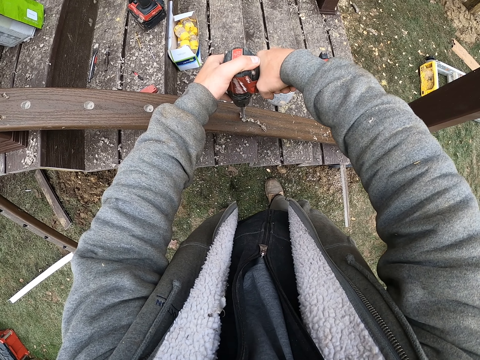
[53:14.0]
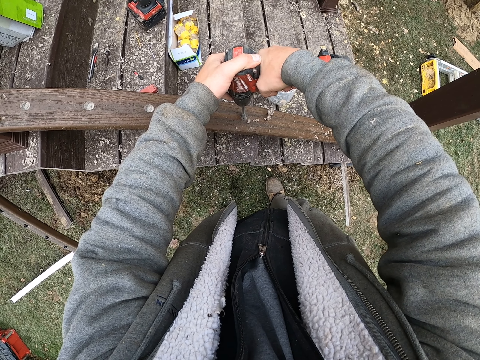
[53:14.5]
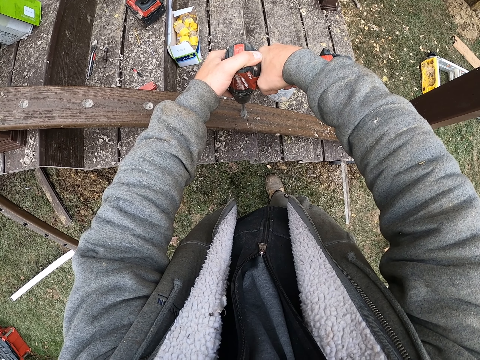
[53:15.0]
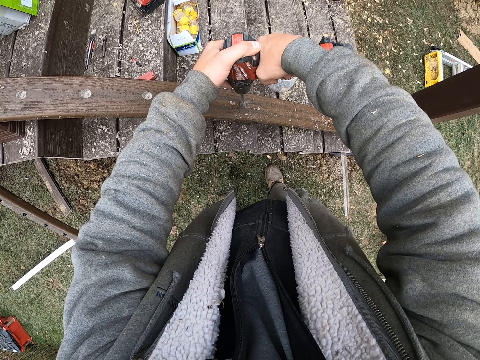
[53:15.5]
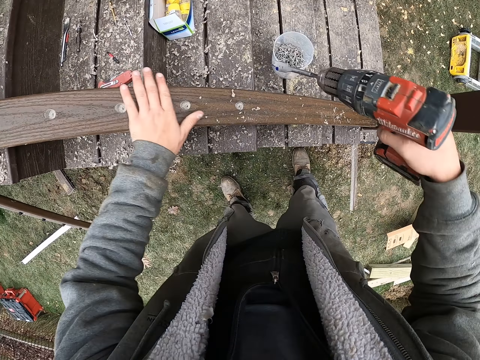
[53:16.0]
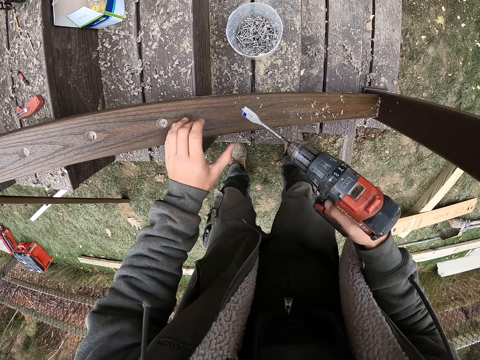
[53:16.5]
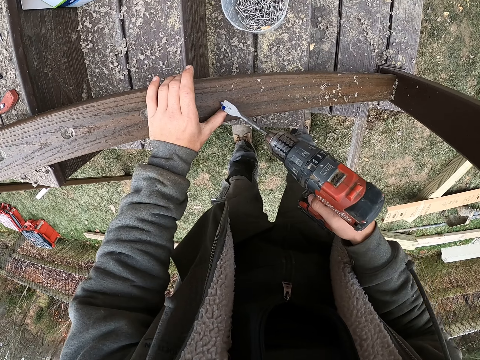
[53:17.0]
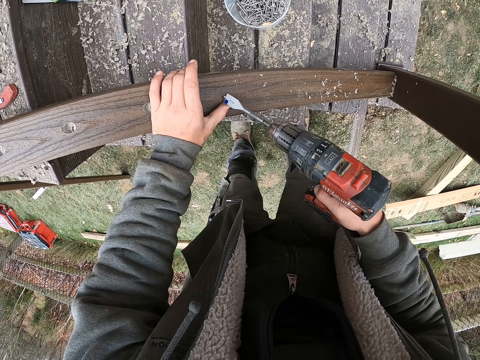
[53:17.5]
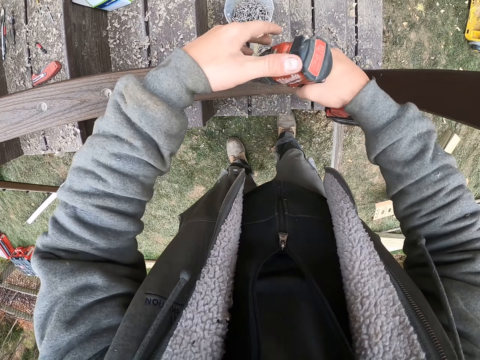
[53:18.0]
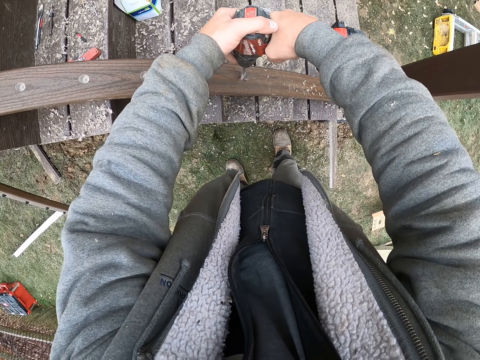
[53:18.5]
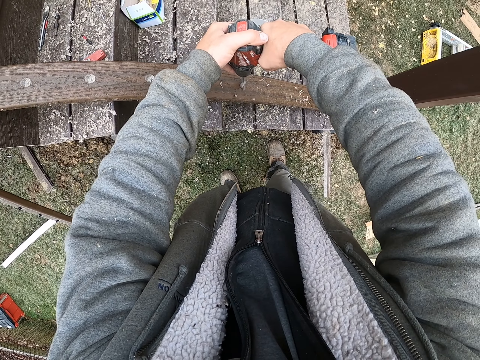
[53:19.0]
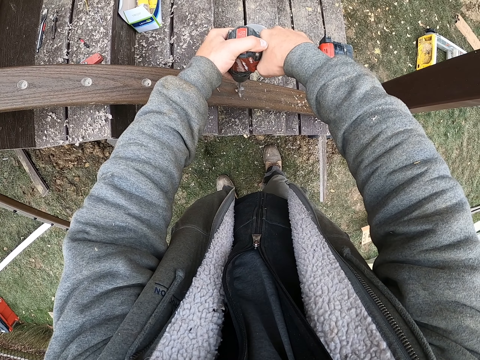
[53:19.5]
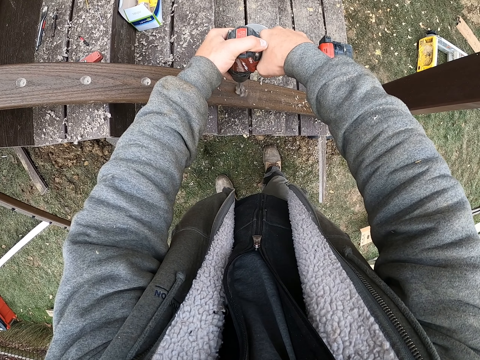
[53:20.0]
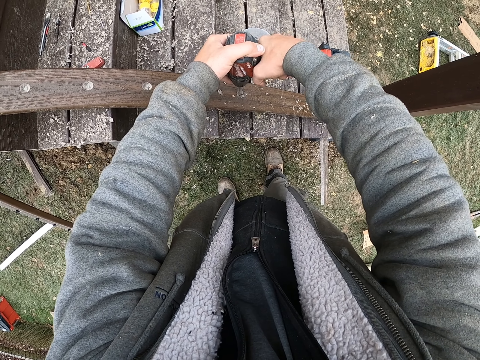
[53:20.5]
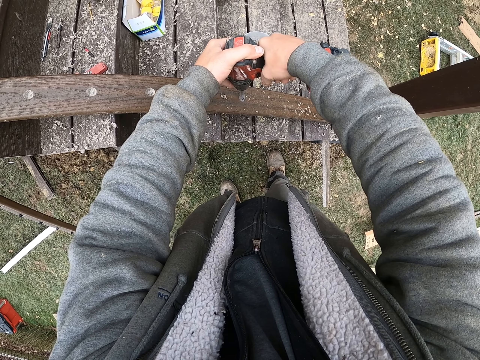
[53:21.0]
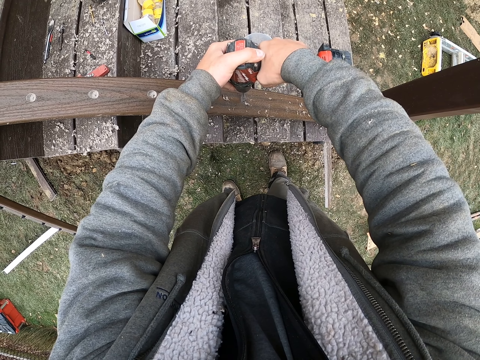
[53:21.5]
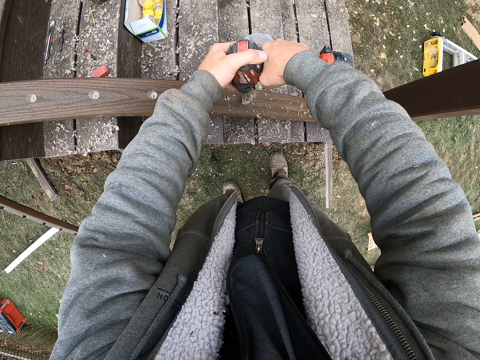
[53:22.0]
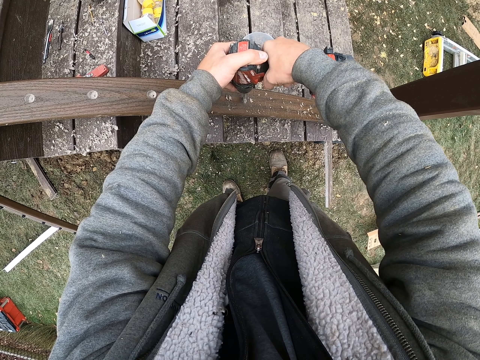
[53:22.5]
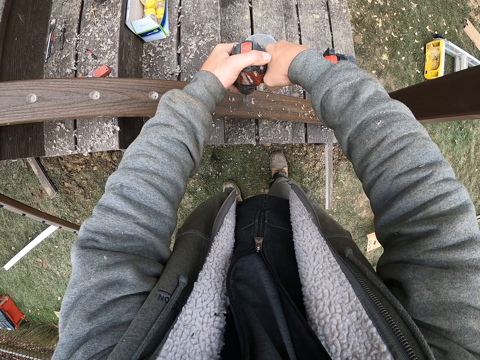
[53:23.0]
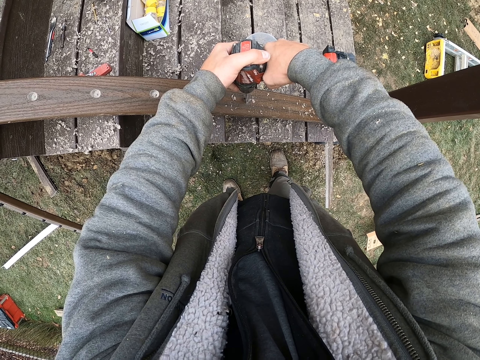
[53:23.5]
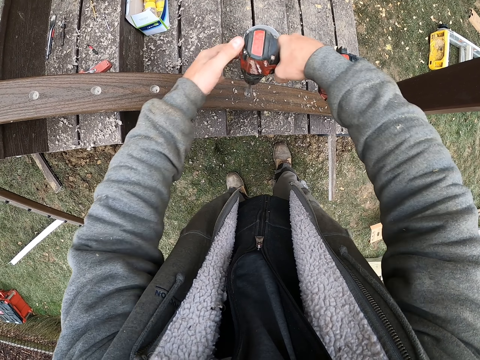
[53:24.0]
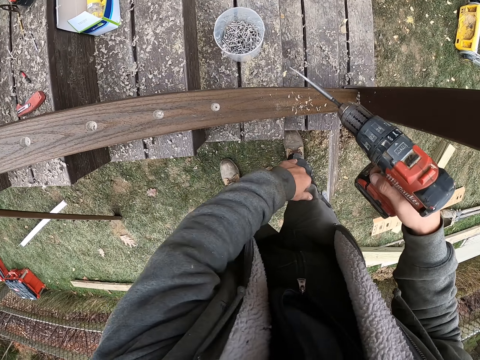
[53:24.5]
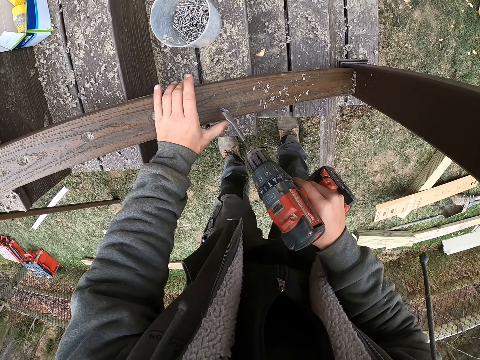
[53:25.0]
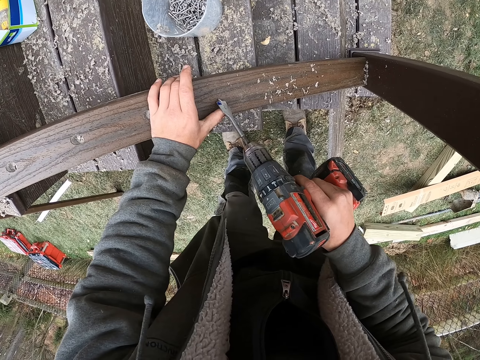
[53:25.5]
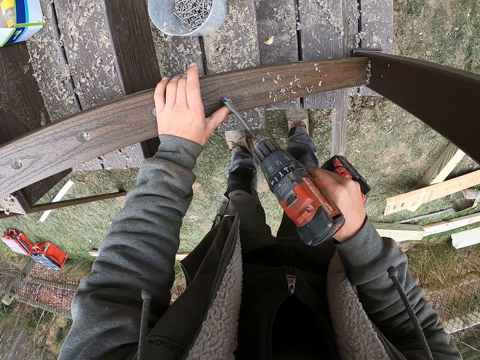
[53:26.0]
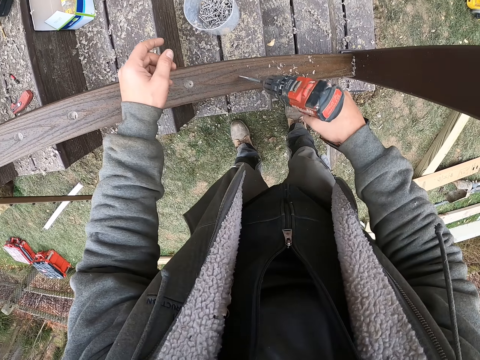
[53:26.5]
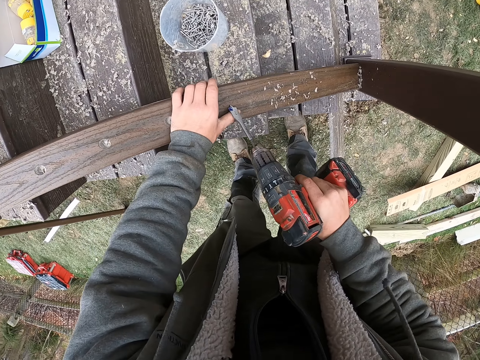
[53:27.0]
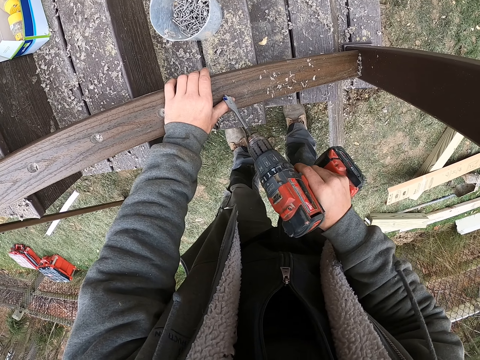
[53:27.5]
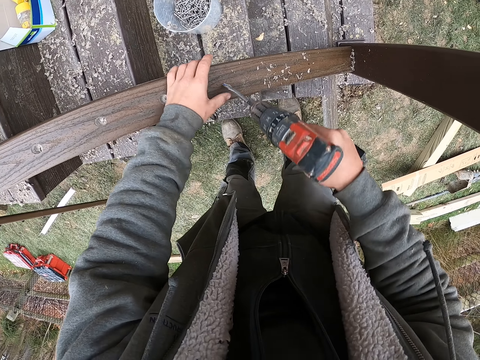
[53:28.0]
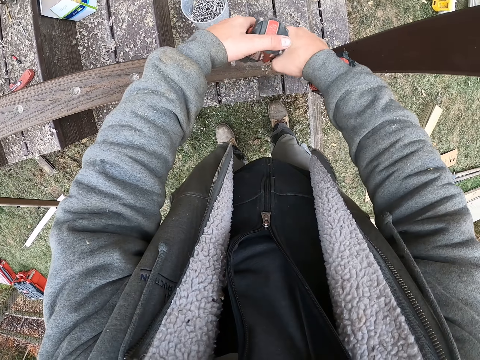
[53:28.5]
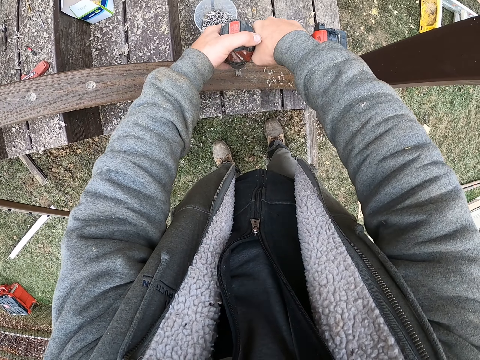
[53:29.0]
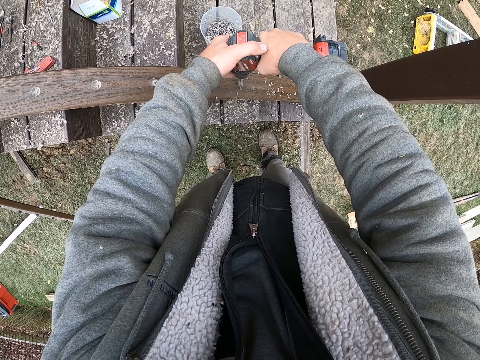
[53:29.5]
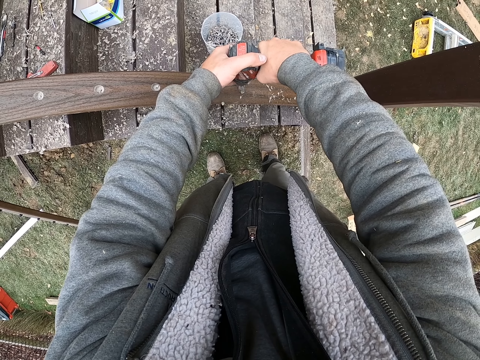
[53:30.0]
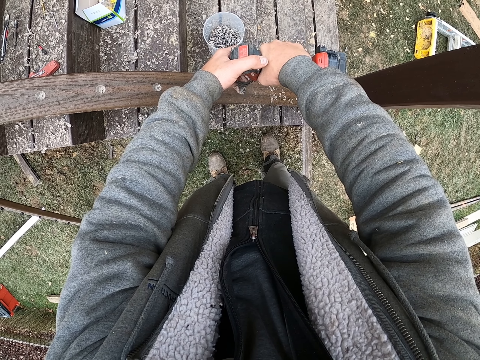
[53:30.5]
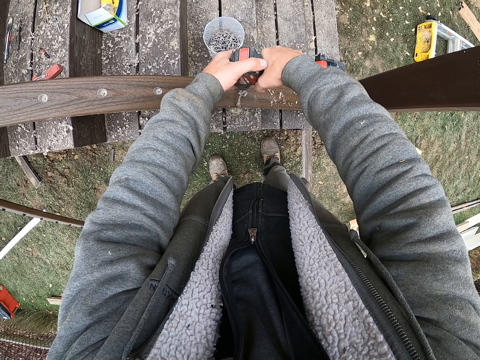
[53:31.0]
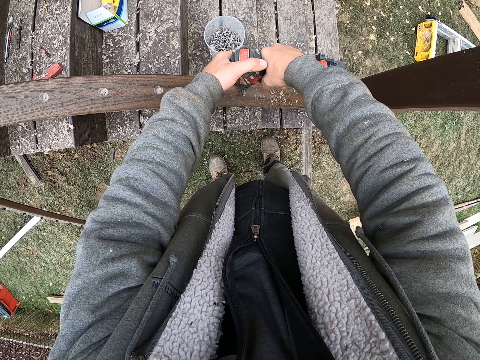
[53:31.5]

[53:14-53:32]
The camera wearer wipes the wood waste with the left hand. They drill the wood with the driller in both hands. They wipe the wood waste with the left hand. They drill the wood with the driller in both hands.

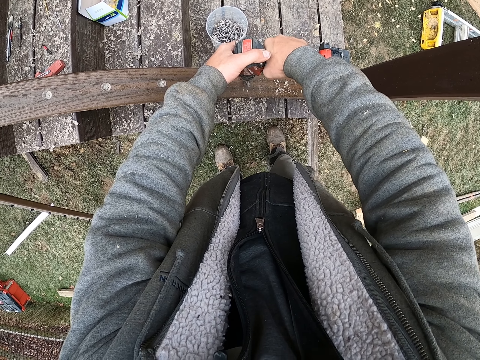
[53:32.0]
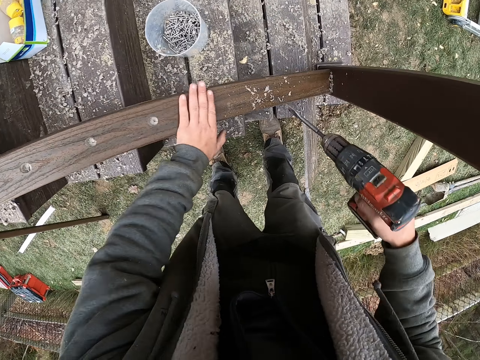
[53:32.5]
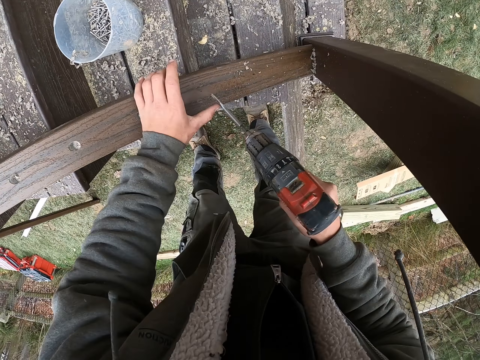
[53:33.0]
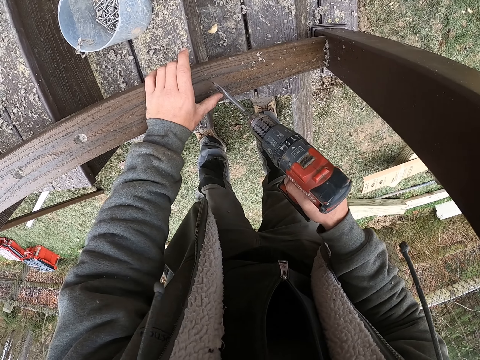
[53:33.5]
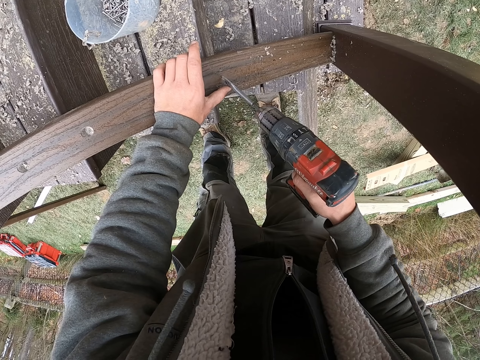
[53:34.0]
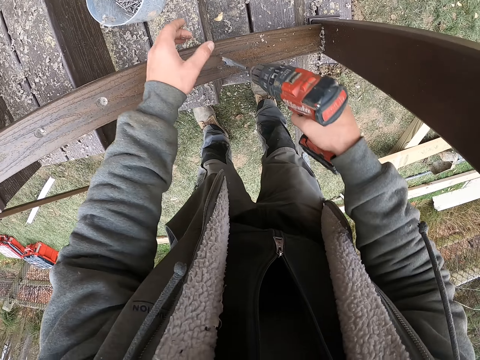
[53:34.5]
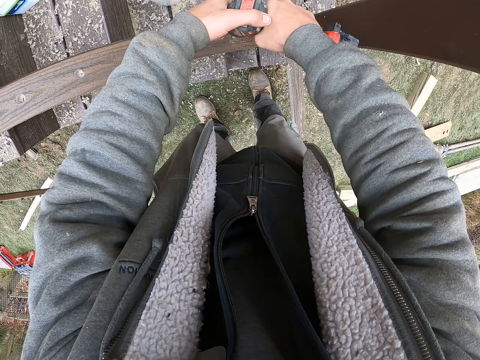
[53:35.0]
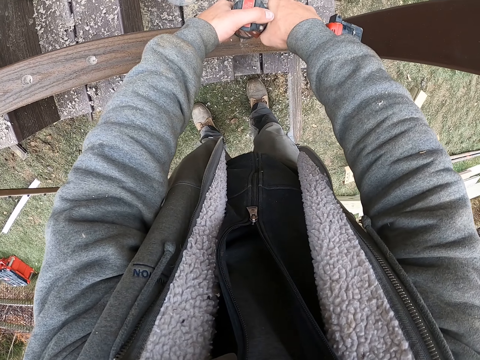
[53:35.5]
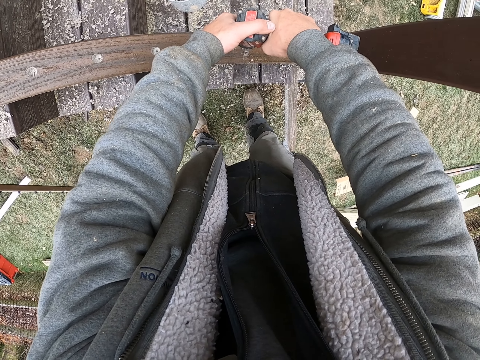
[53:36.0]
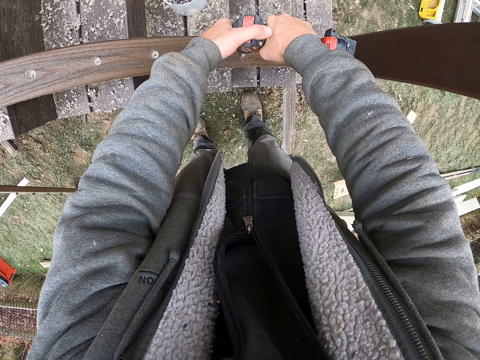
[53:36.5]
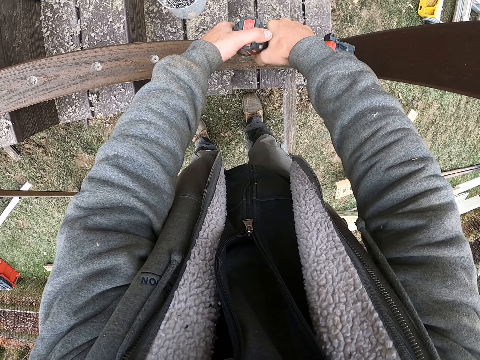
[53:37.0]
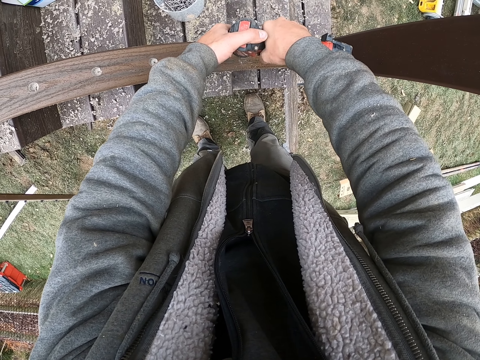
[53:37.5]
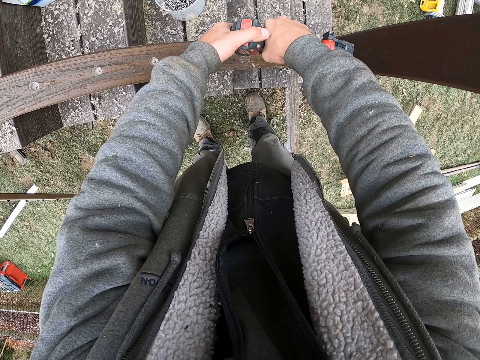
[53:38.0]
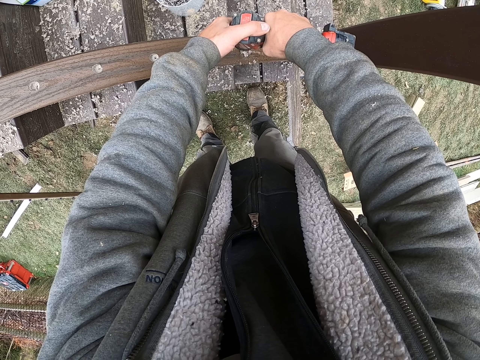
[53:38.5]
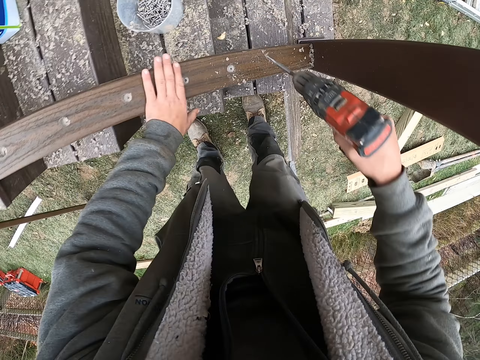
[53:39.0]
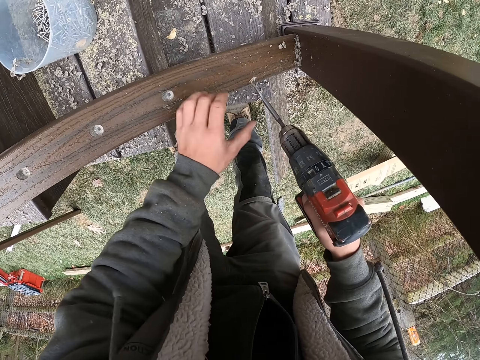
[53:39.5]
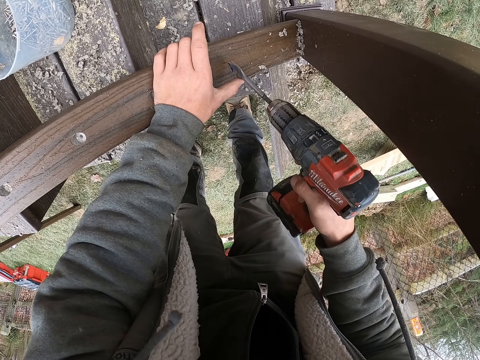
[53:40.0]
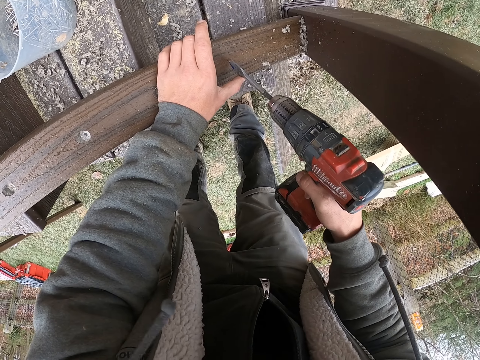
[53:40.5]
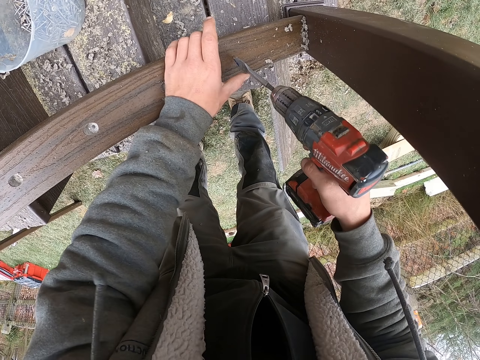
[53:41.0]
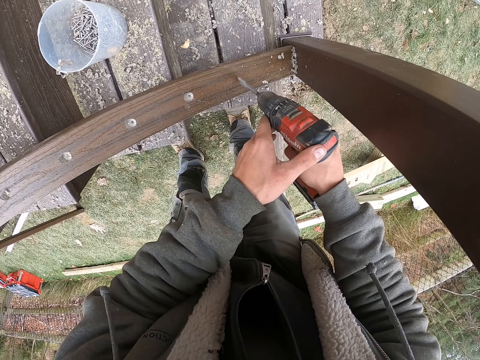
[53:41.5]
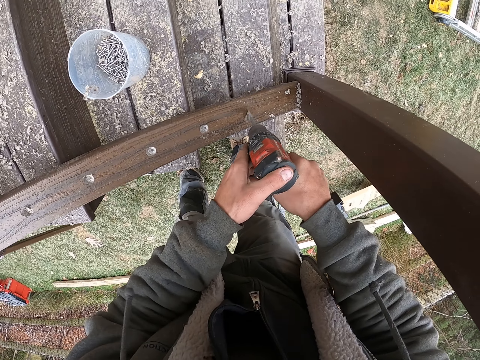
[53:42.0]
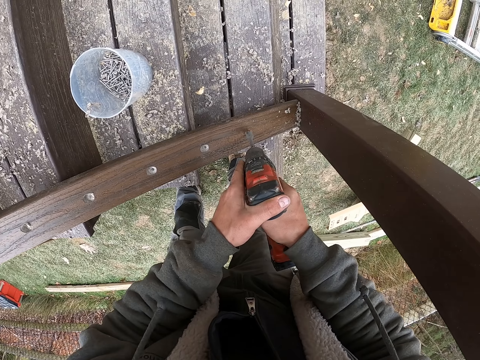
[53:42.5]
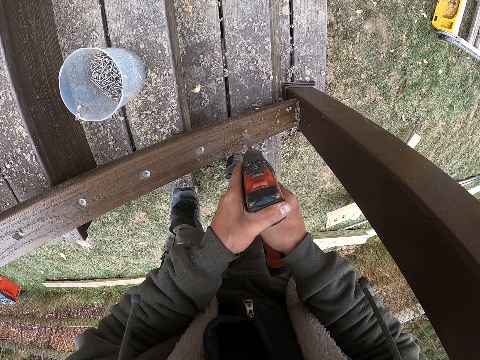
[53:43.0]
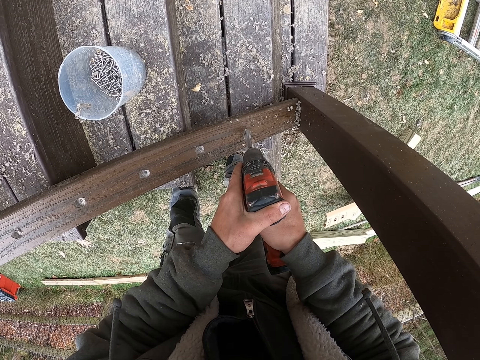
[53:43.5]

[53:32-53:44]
The camera wearer wipes the wood waste with the left hand. They drill the wood with the driller in both hands. They wipe the wood waste with the left hand. They drill the wood with the driller in both hands.
